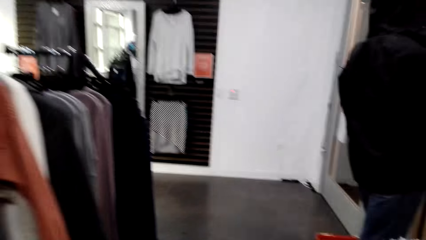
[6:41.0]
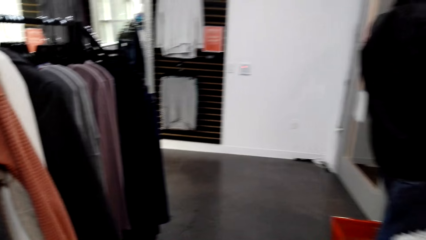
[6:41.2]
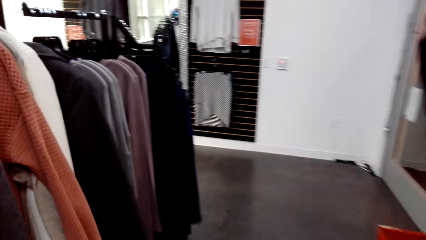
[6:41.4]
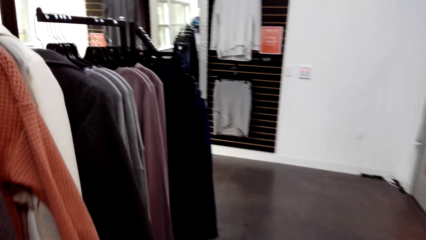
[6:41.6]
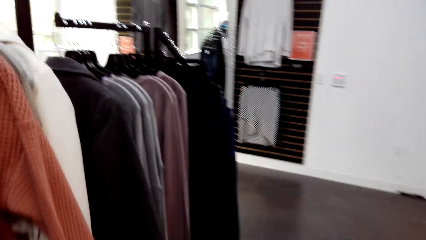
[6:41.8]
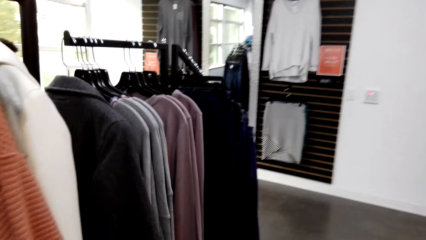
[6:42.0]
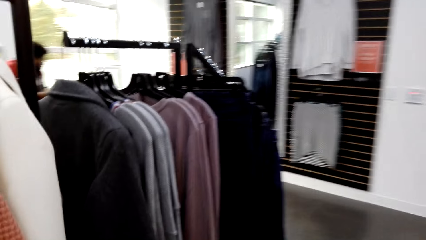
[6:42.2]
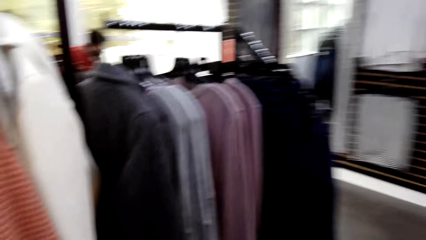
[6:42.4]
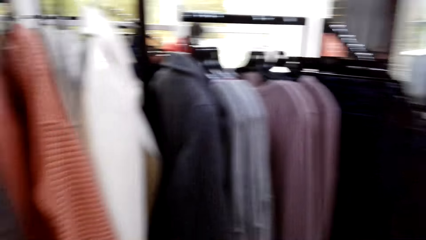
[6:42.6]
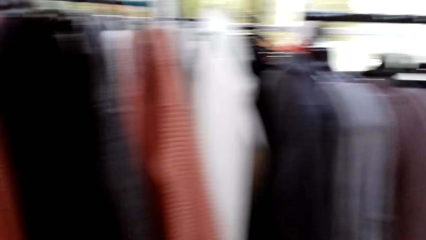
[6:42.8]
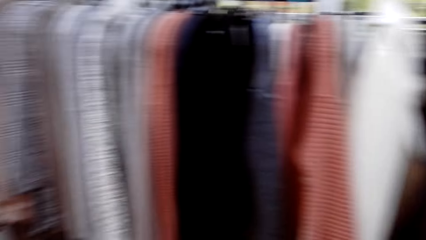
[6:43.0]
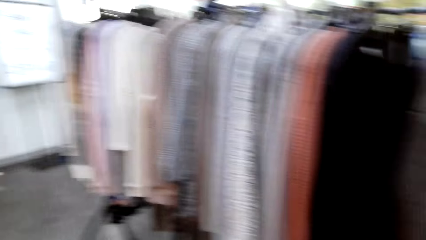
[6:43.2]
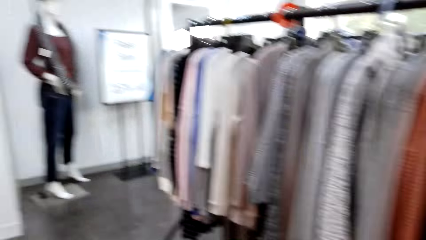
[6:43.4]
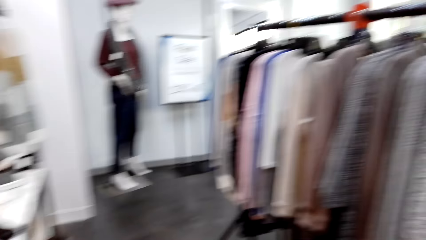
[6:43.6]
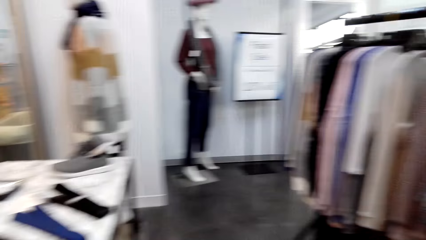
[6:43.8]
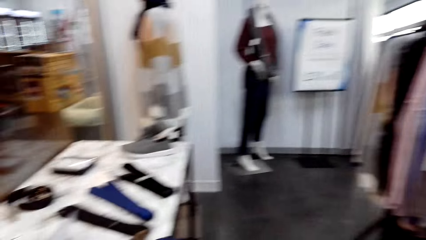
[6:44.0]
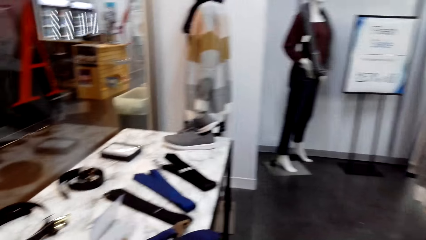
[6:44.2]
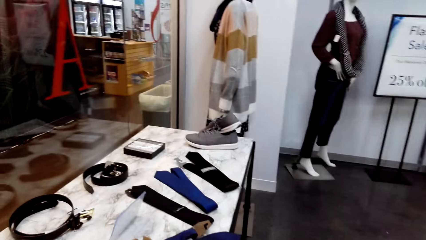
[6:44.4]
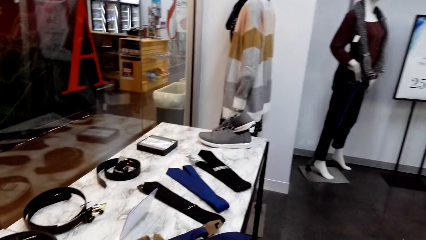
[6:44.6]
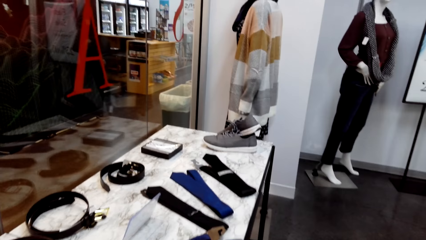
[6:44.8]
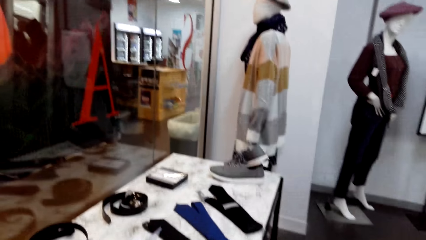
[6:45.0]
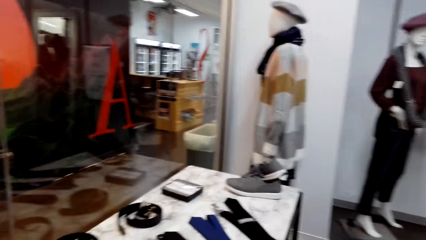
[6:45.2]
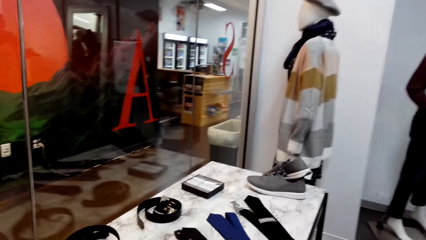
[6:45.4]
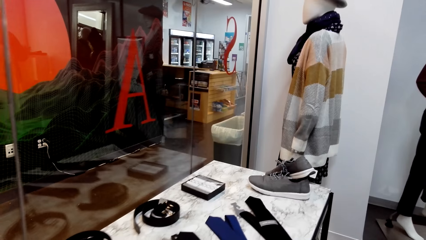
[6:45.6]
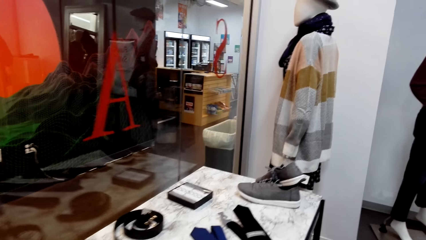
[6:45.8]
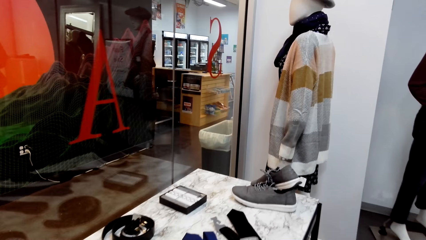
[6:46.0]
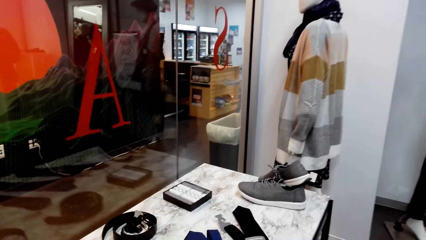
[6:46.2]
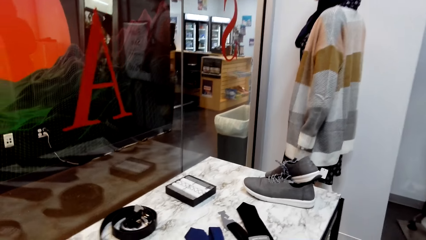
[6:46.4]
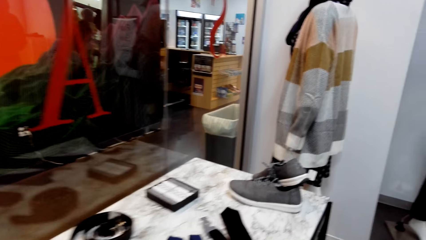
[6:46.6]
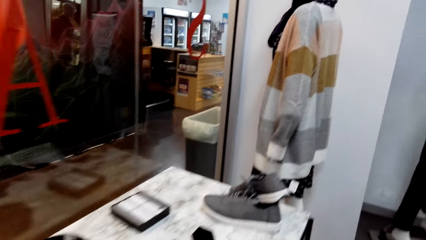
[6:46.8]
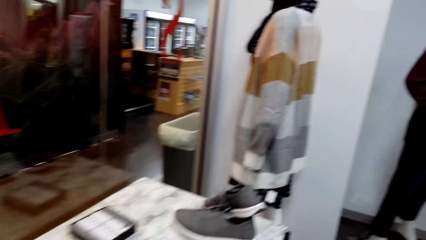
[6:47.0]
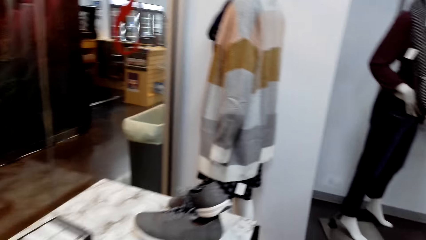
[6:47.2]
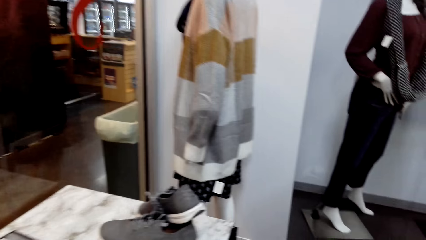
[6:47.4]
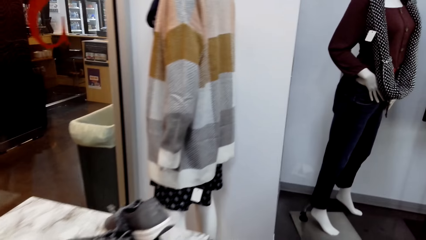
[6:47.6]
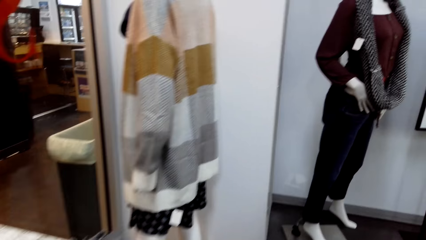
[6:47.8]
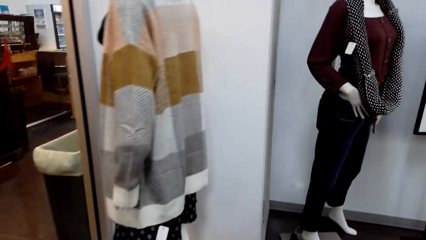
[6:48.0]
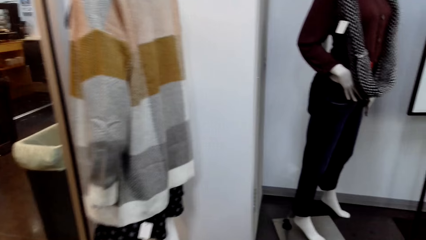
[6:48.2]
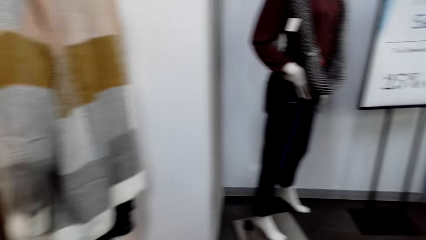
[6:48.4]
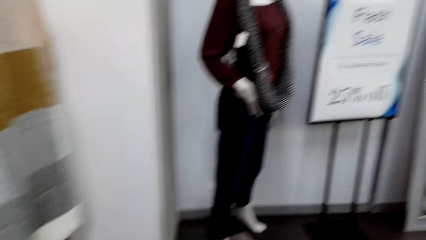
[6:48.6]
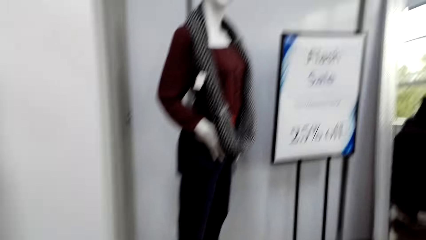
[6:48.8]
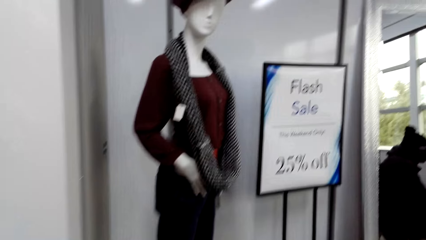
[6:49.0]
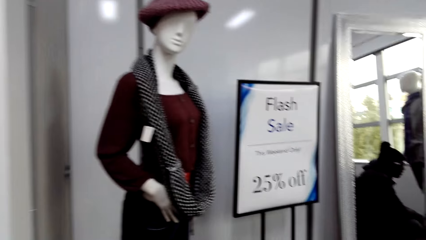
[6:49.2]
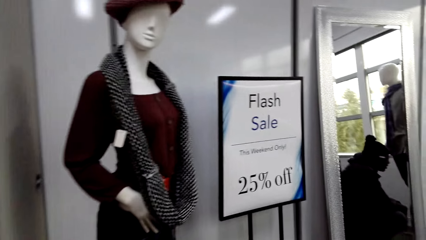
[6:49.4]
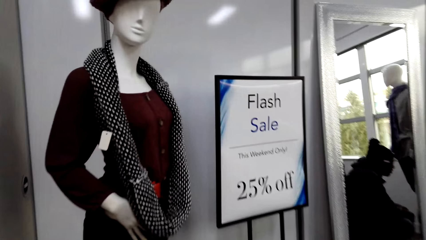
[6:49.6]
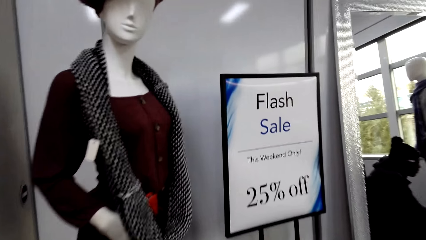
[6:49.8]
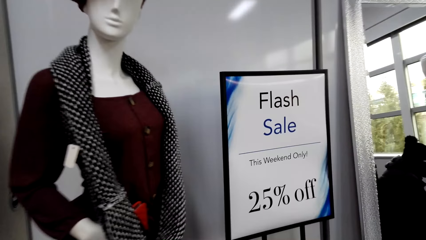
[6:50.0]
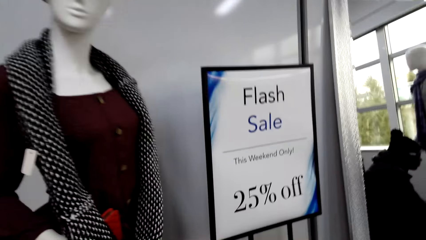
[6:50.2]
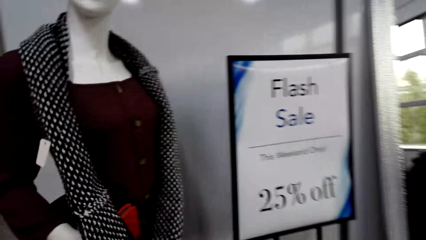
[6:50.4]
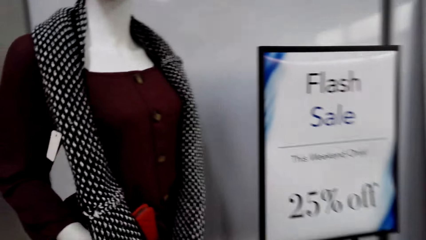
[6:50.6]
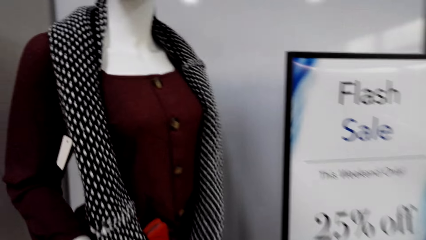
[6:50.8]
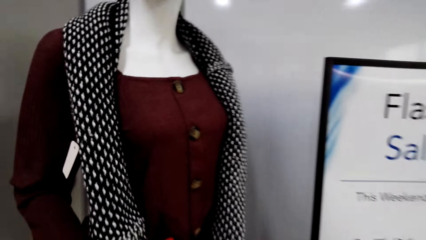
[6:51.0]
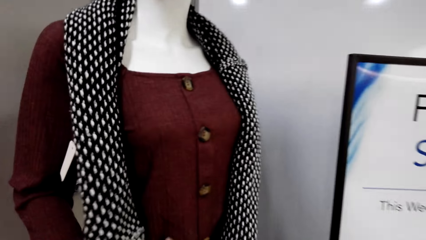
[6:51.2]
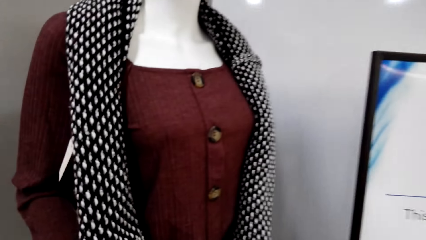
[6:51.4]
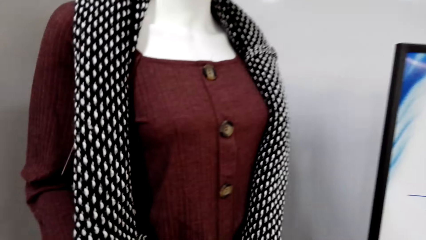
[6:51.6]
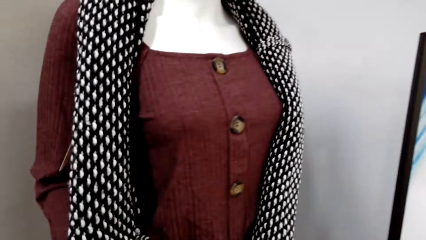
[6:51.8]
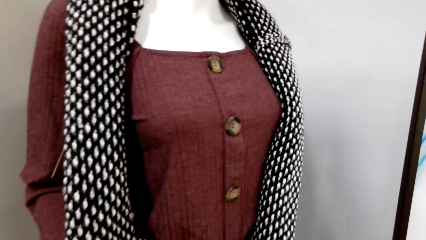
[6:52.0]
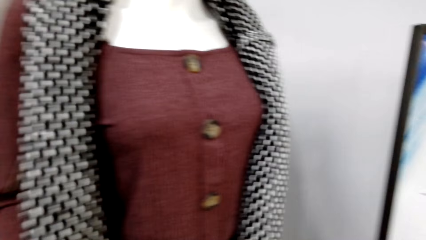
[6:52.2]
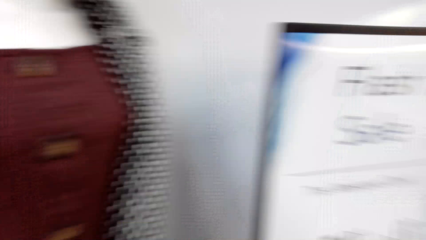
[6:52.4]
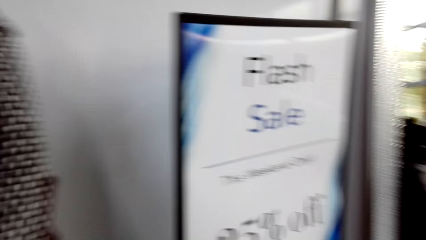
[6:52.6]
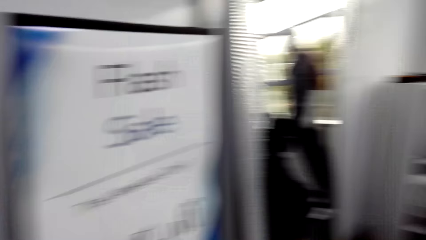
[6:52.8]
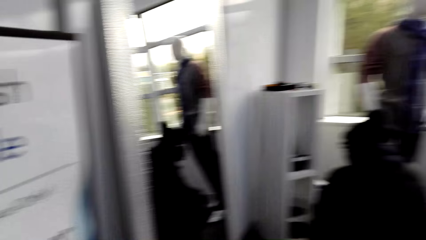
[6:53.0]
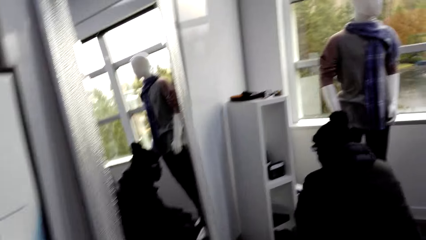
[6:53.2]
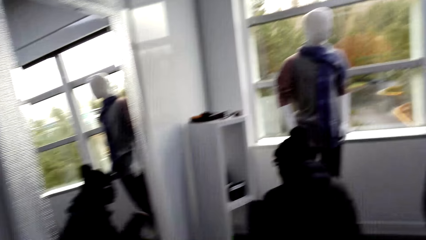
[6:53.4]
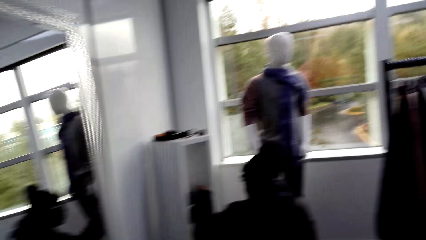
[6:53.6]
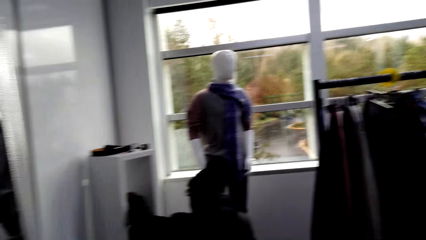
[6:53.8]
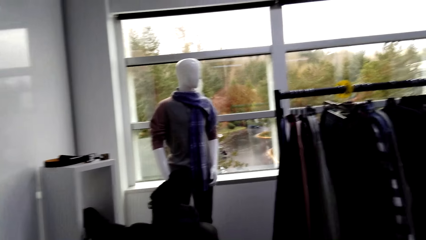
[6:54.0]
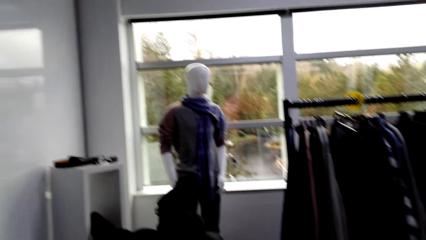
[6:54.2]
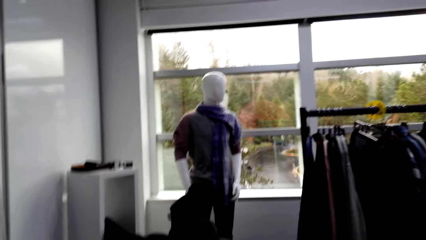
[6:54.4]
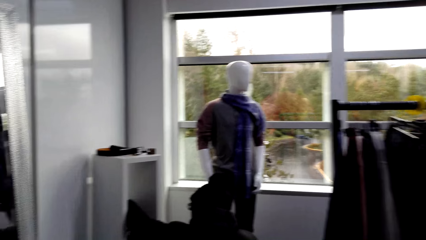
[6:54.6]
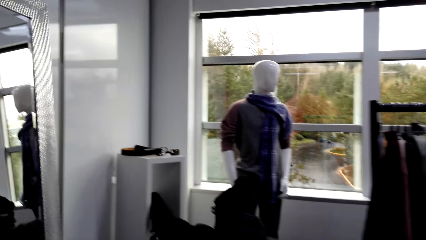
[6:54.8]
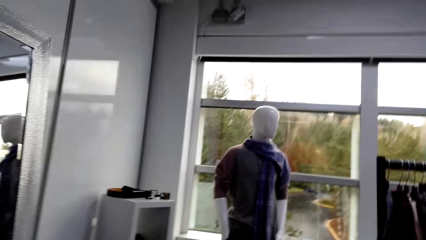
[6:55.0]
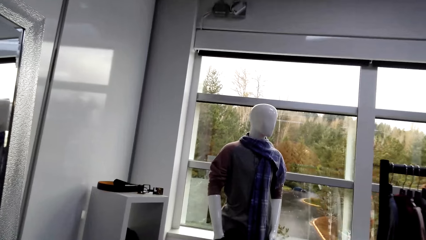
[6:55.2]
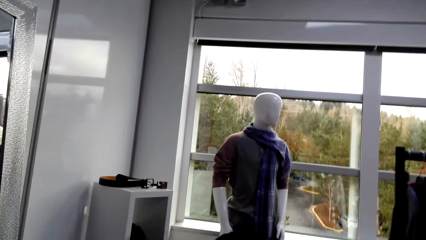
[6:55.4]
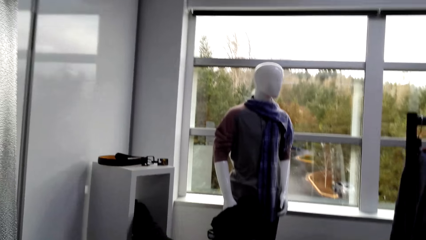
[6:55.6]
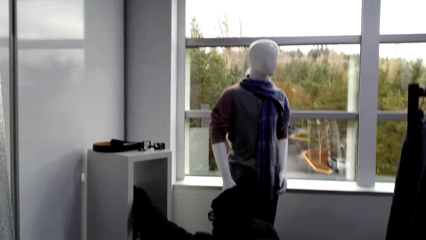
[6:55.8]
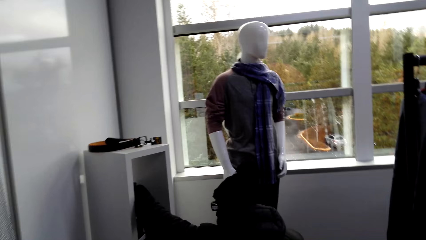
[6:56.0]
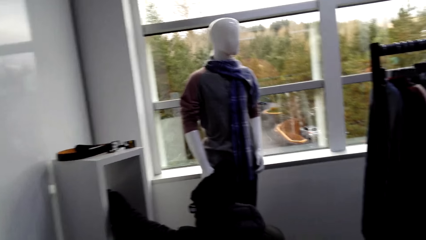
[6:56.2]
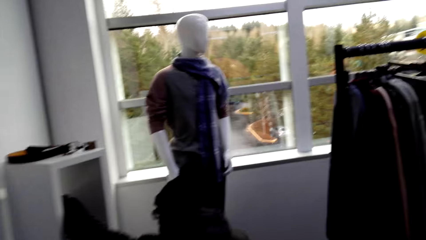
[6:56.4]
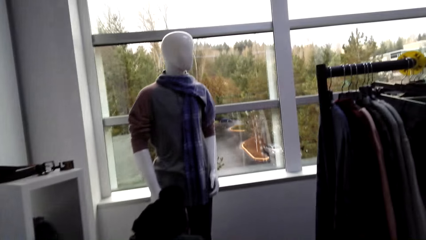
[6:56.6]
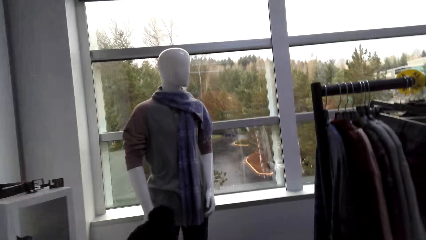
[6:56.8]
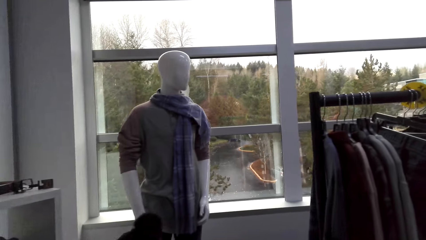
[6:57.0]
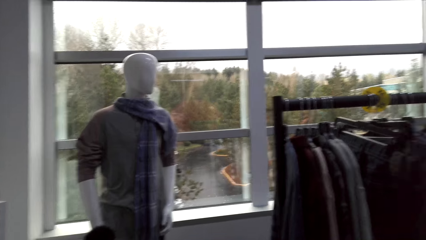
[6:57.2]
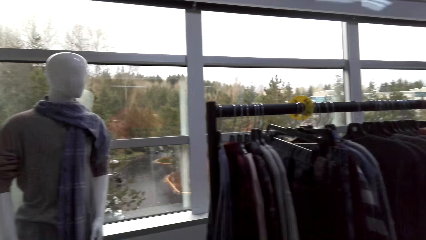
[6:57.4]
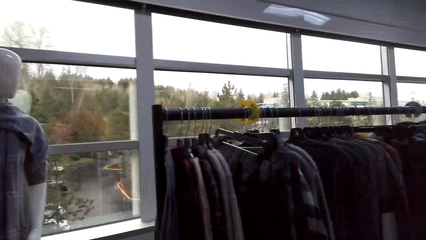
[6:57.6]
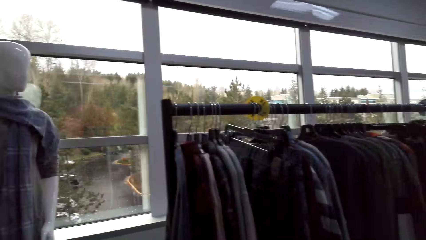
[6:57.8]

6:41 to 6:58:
The camera wearer walks around the cloth store. They look at the scarf. They touch the scarf on the display. They move in the clothing store.
